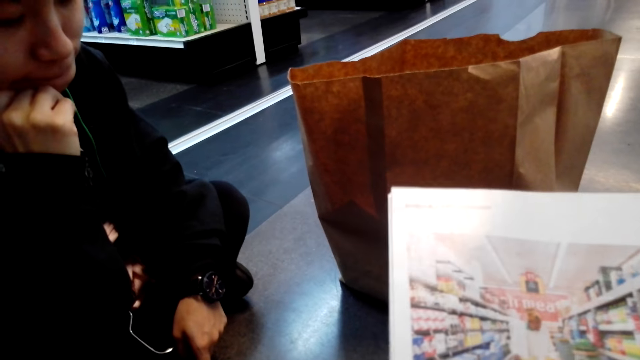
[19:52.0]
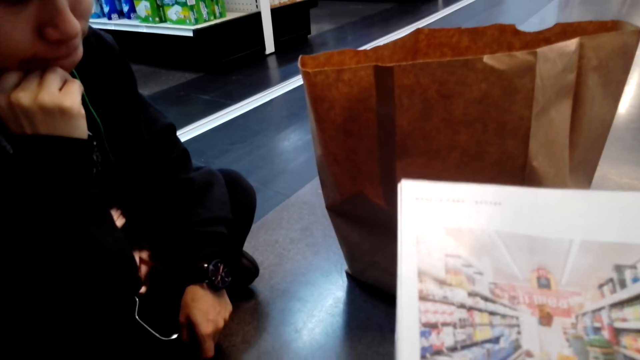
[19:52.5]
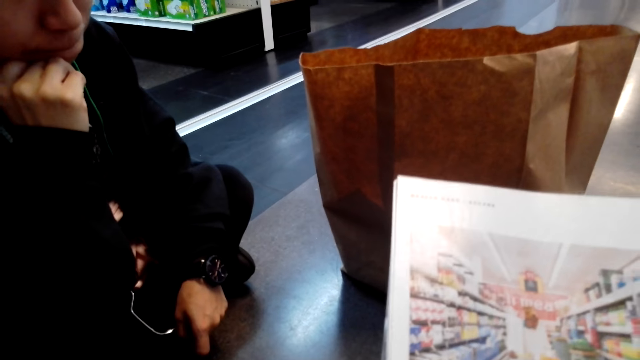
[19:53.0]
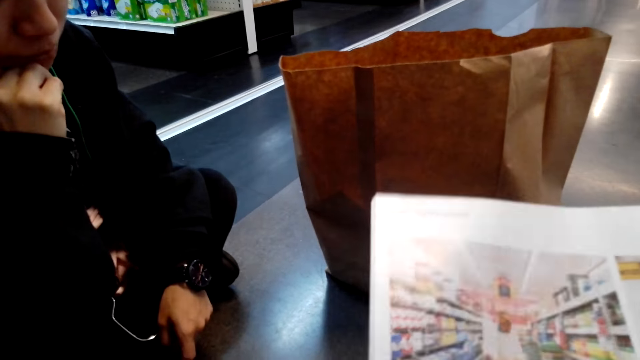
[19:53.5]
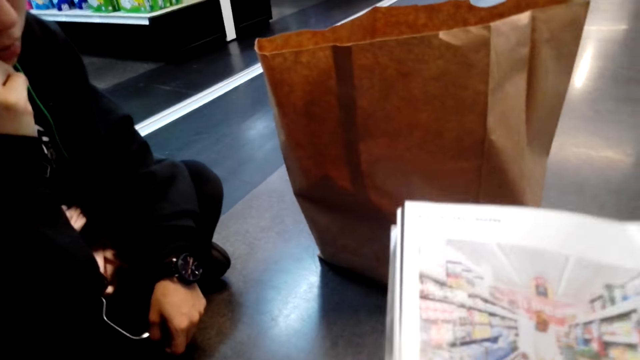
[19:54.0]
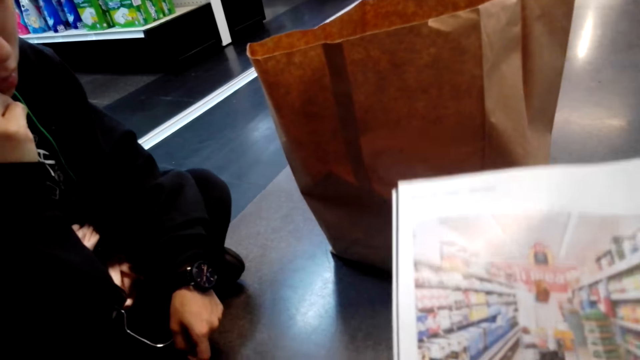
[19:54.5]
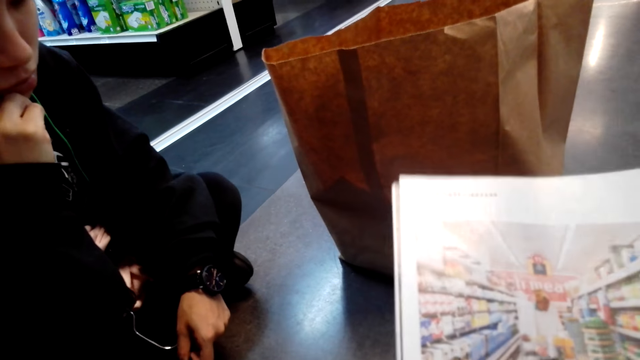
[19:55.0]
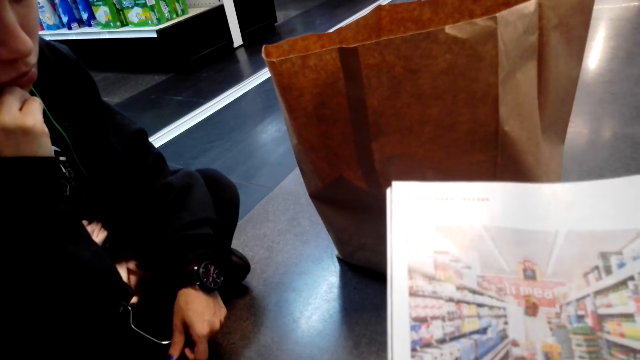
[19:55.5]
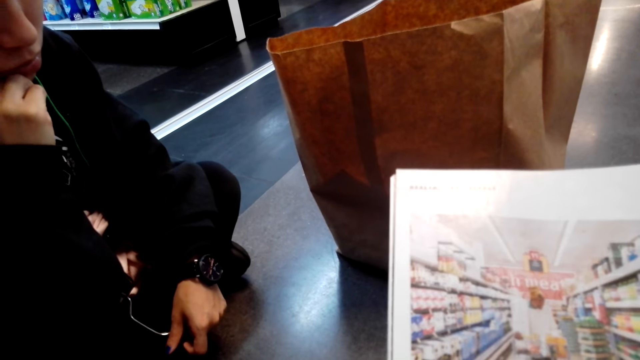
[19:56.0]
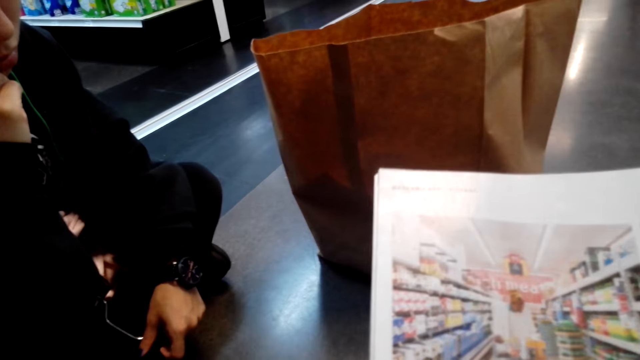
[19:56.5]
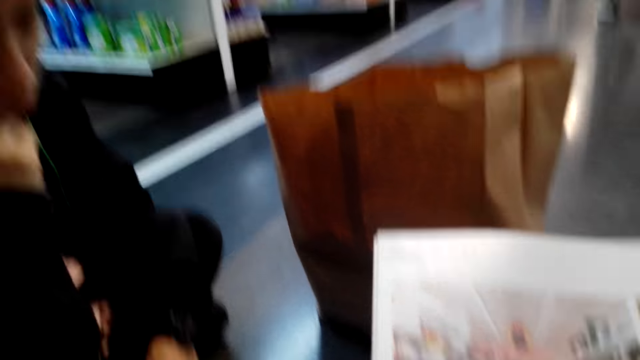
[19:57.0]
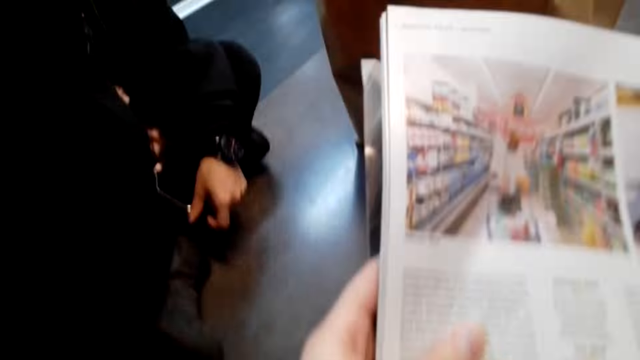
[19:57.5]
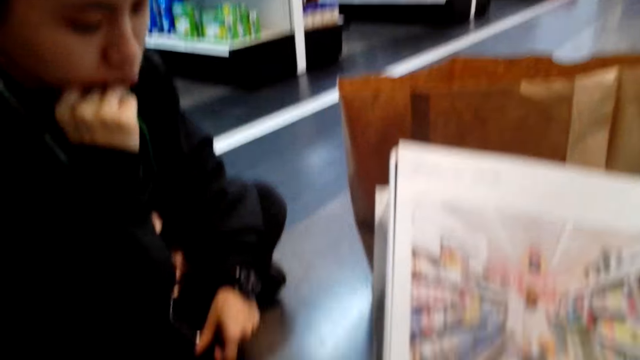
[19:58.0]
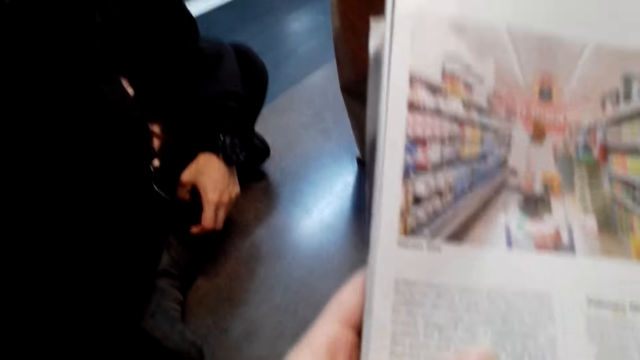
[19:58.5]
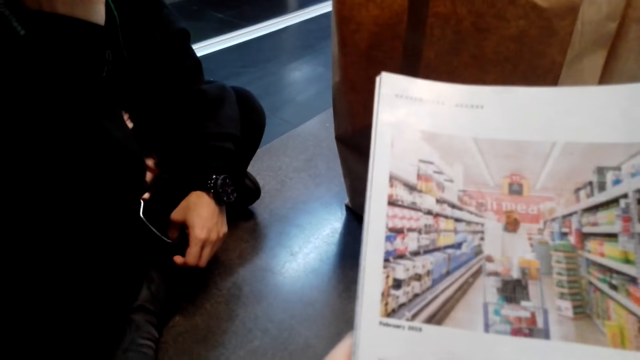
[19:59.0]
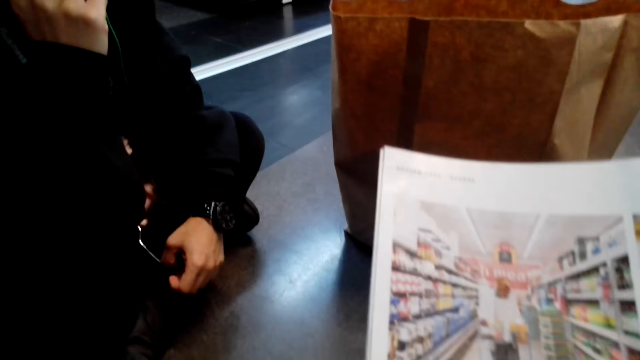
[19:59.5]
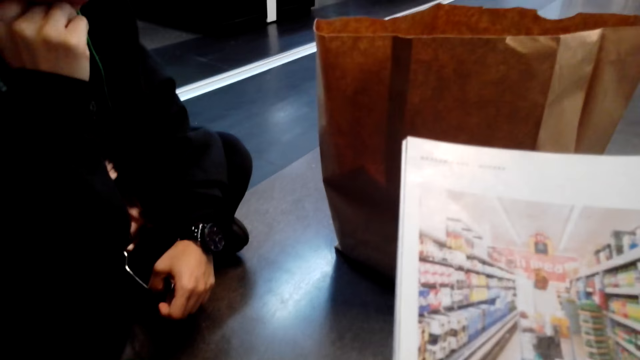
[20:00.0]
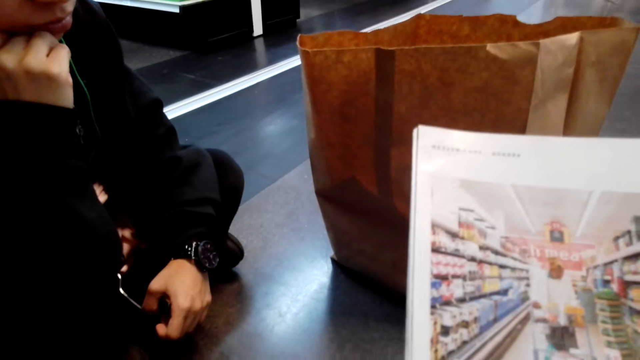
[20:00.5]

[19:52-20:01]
The camera wearer looks at the magazine. They hold the book with both hands.

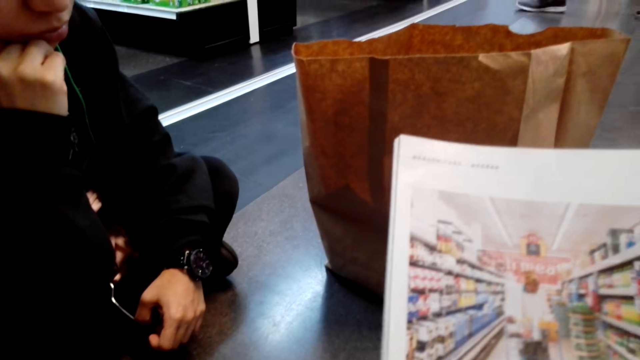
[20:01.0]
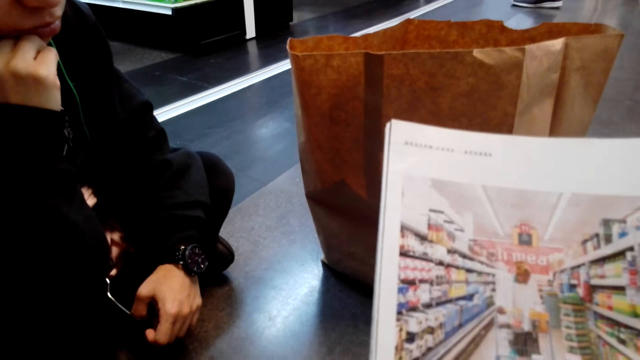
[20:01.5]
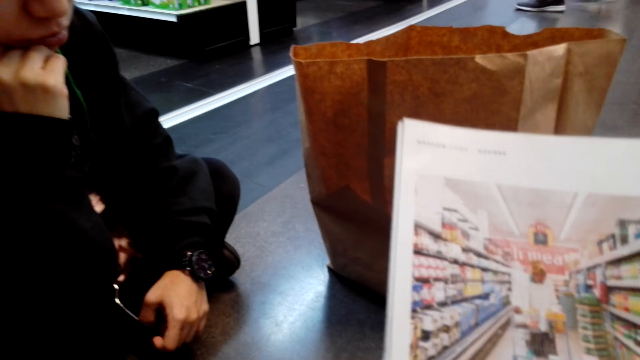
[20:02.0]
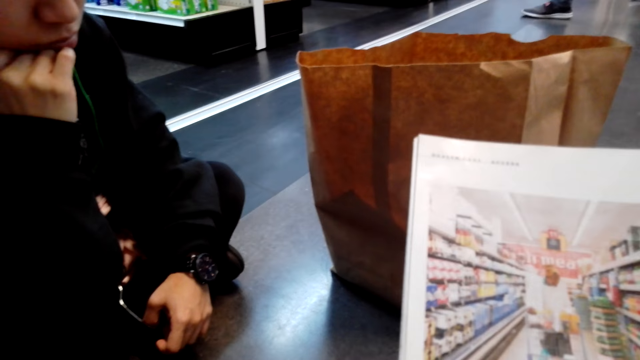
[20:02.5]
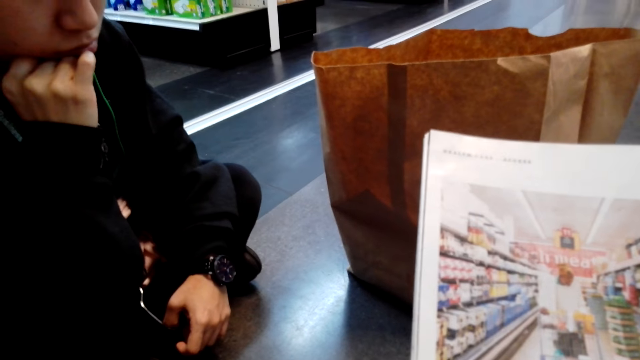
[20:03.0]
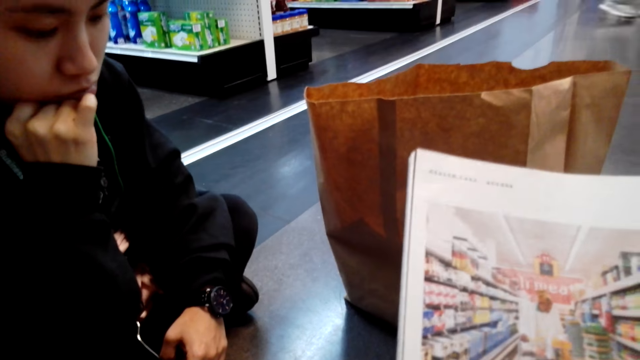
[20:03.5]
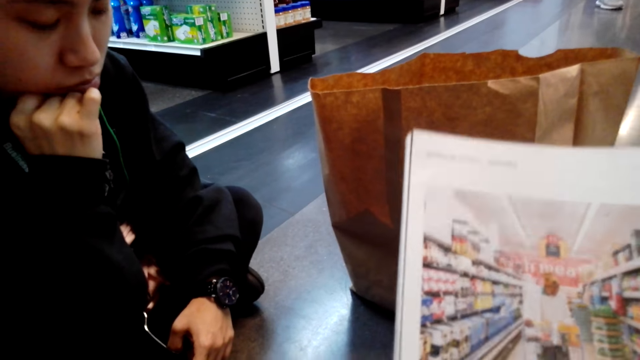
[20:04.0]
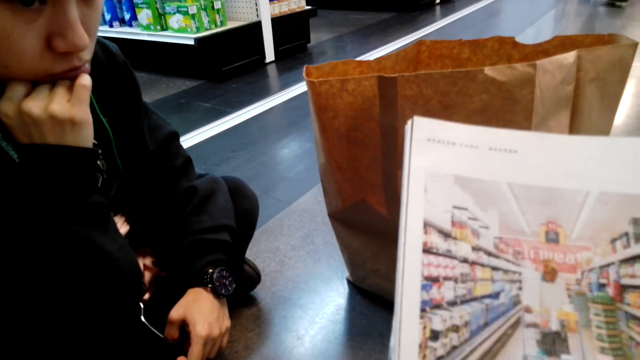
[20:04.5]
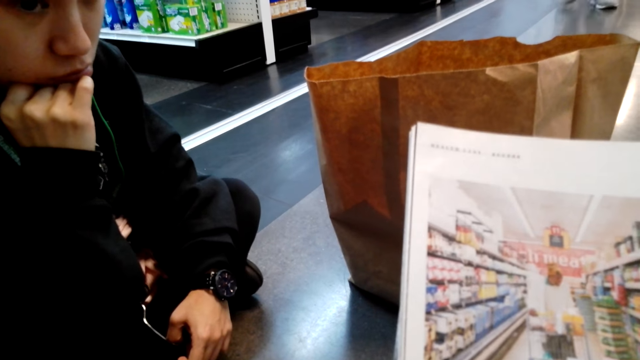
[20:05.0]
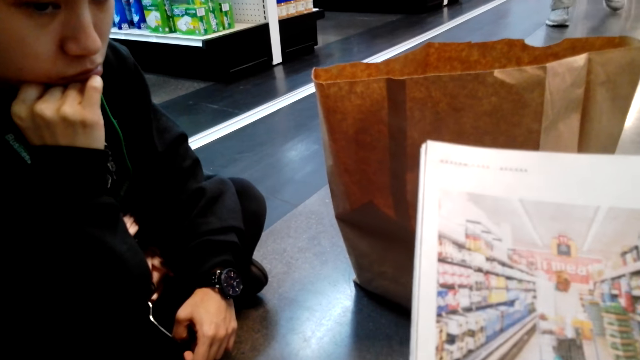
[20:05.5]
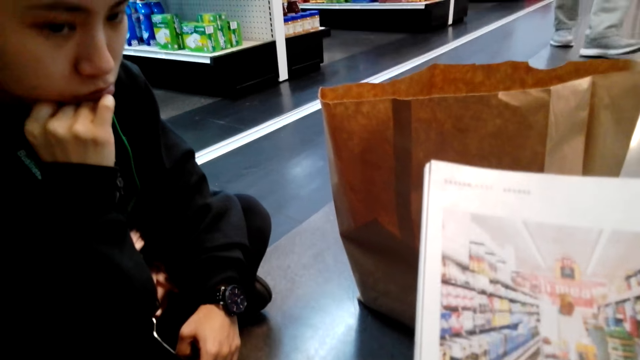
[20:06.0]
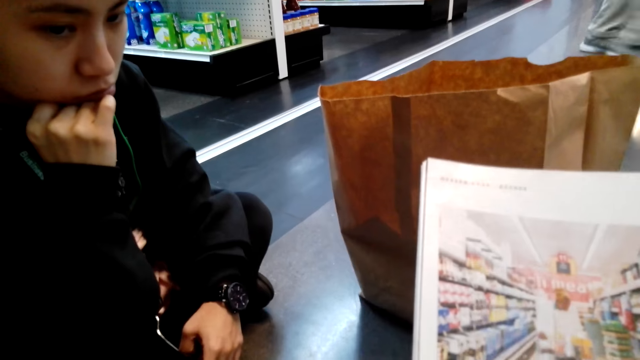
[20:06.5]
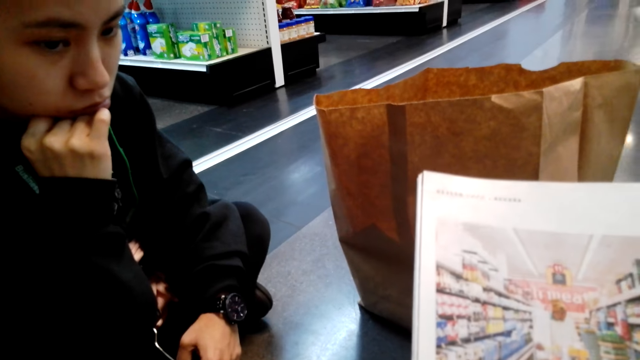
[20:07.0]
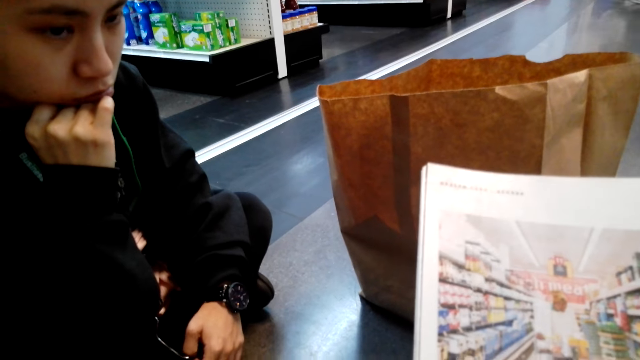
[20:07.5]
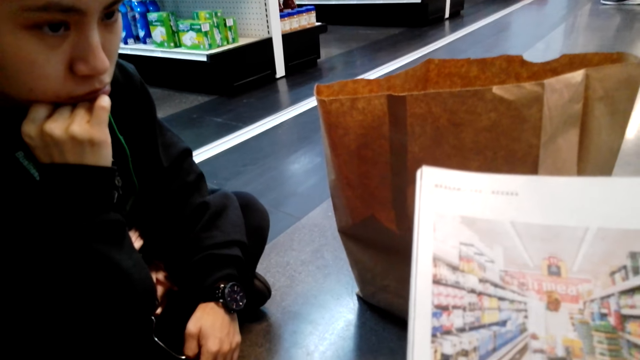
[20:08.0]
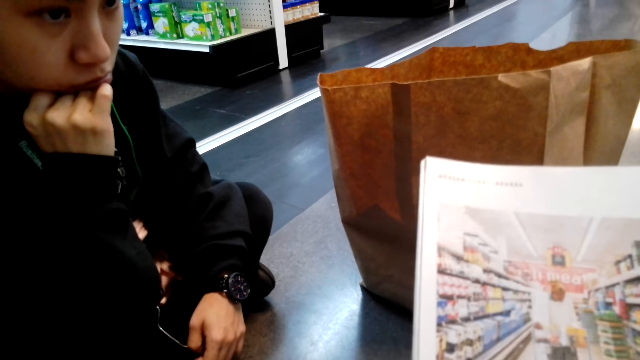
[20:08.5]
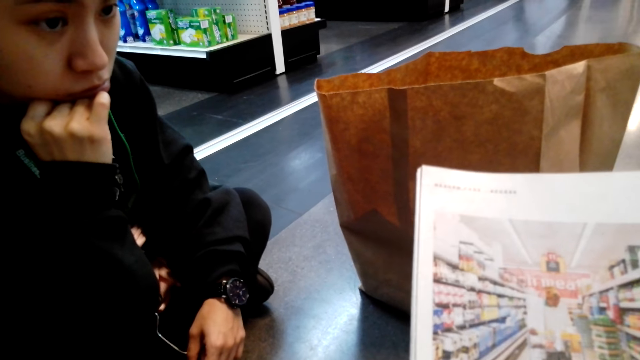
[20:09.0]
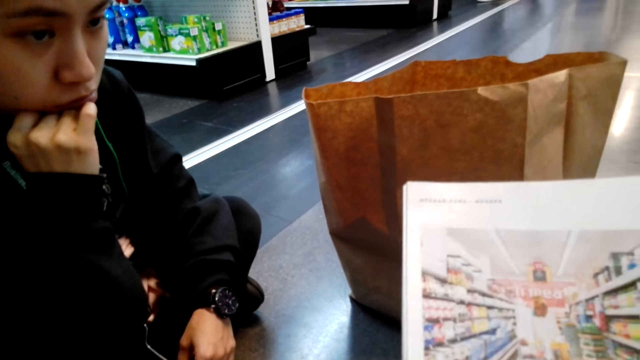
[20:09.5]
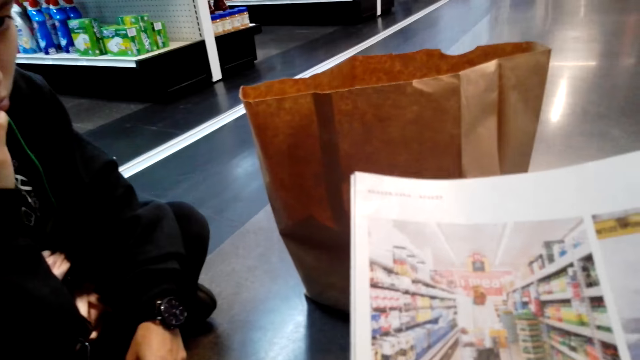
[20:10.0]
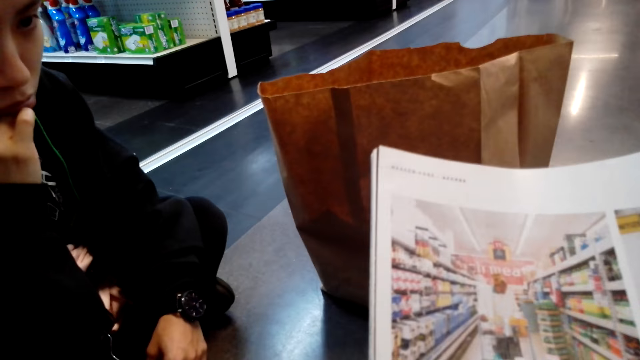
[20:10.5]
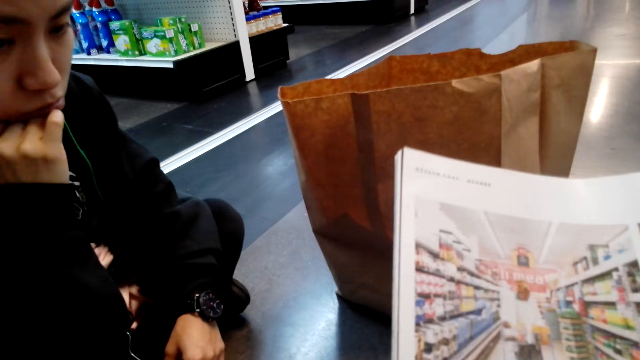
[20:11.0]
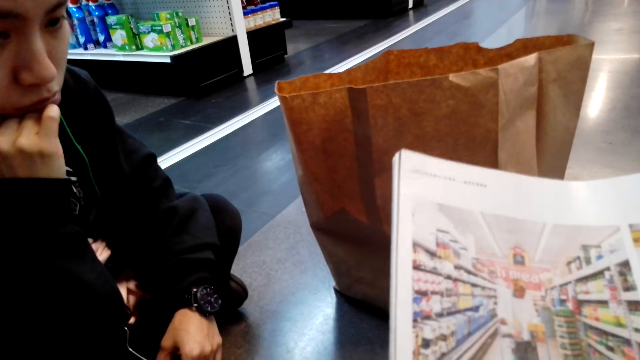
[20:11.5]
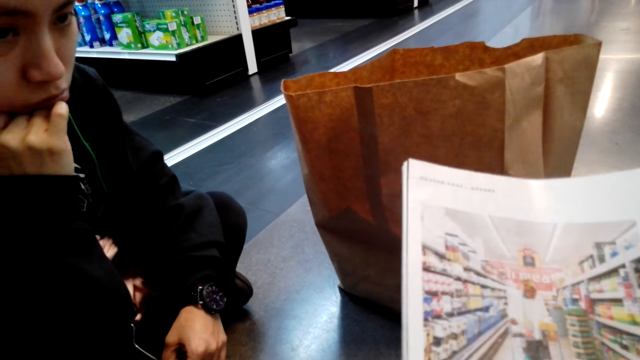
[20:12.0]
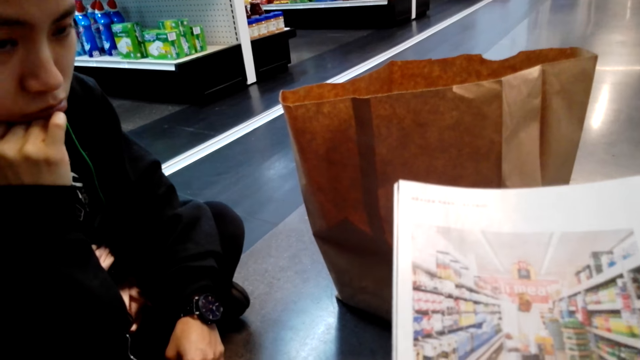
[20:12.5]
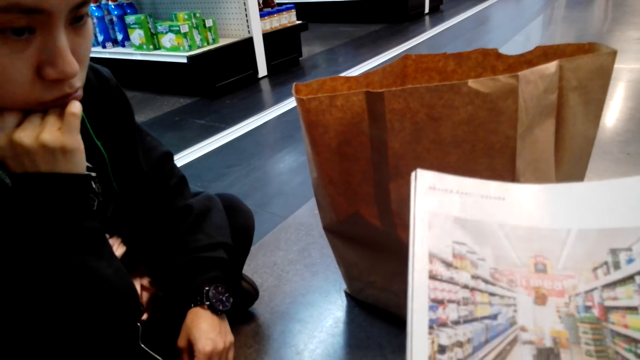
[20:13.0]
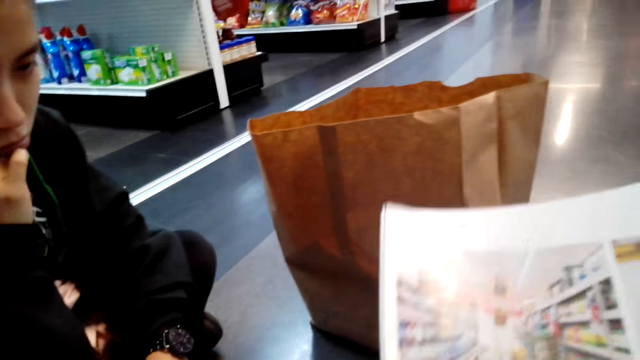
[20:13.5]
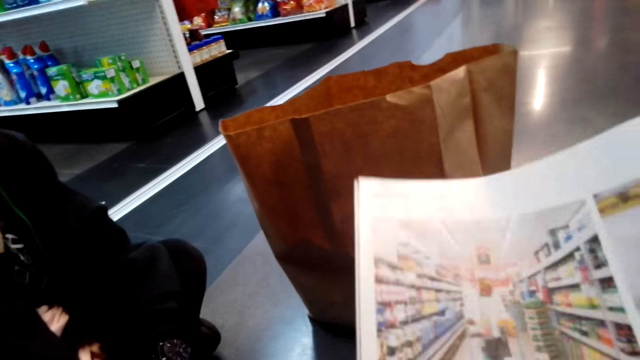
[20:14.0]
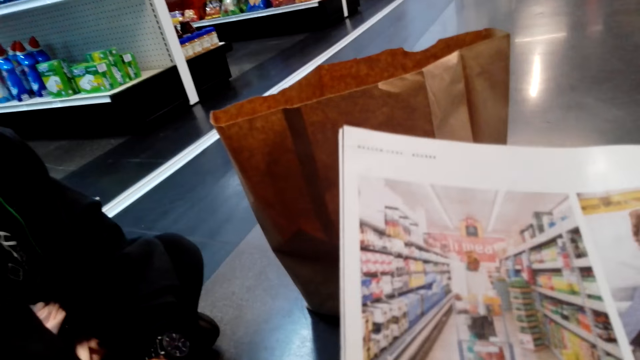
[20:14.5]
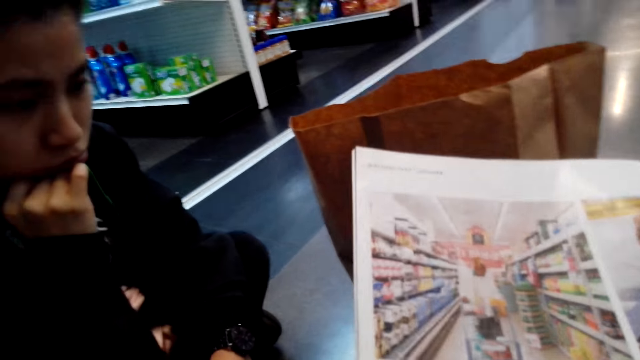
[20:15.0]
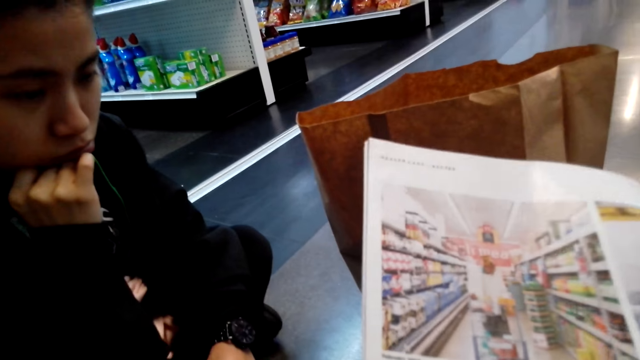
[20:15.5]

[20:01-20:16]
The woman sits on the floor. The camera wearer holds the book with both hands.
